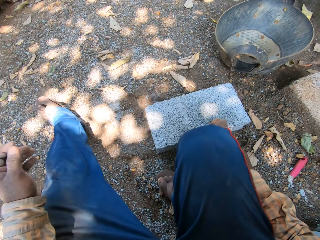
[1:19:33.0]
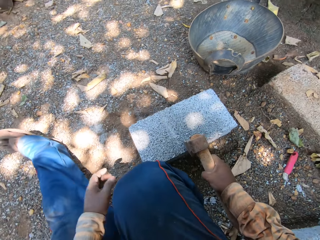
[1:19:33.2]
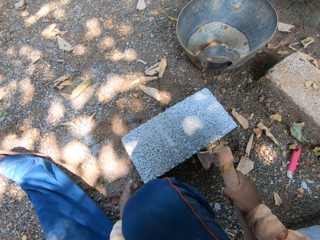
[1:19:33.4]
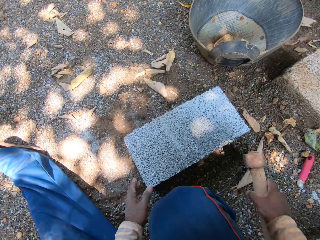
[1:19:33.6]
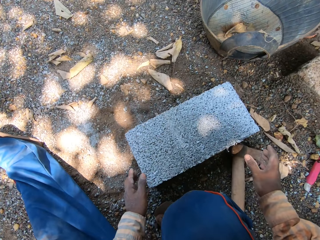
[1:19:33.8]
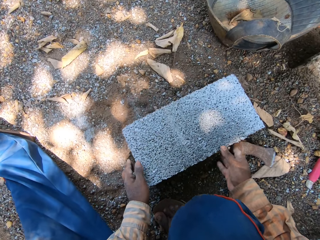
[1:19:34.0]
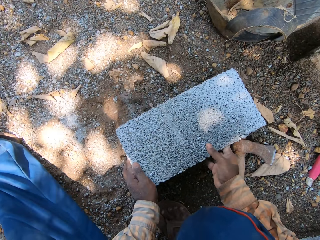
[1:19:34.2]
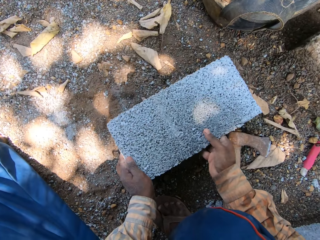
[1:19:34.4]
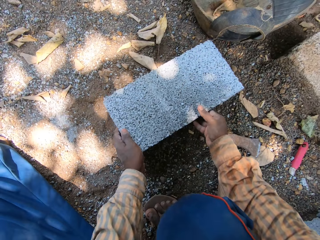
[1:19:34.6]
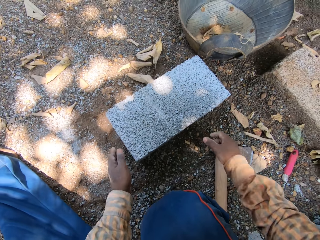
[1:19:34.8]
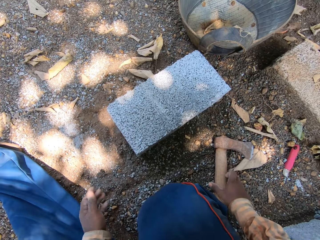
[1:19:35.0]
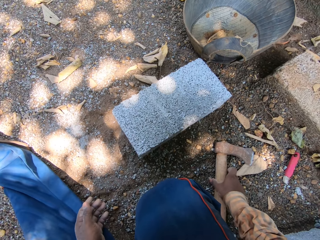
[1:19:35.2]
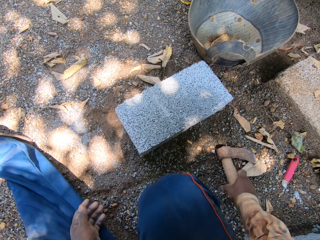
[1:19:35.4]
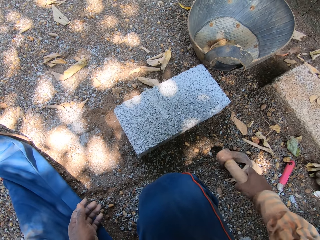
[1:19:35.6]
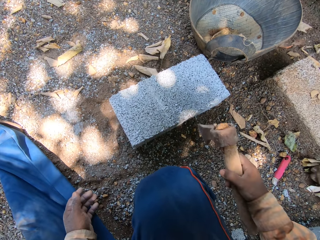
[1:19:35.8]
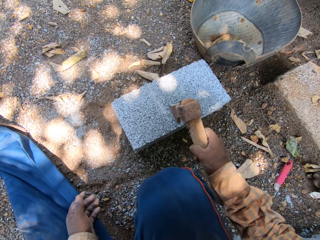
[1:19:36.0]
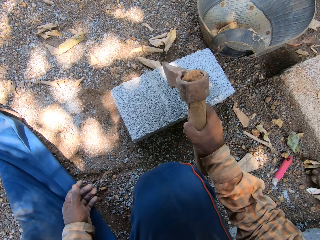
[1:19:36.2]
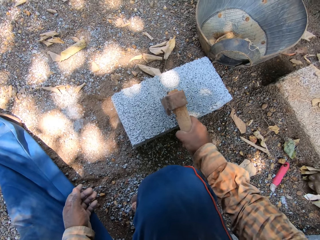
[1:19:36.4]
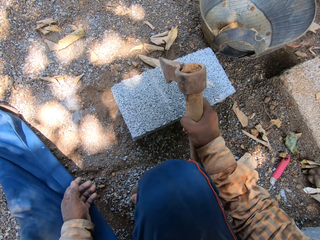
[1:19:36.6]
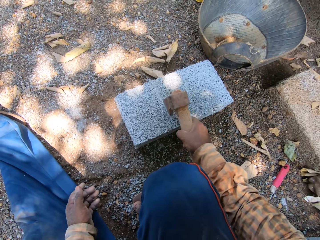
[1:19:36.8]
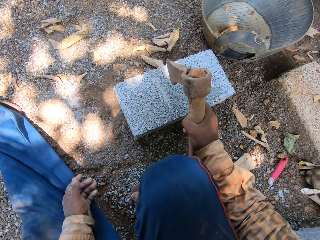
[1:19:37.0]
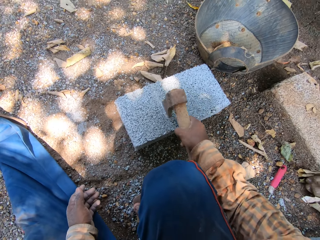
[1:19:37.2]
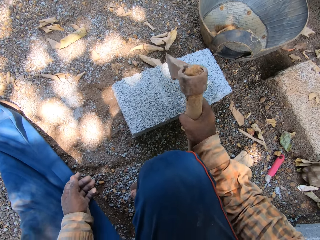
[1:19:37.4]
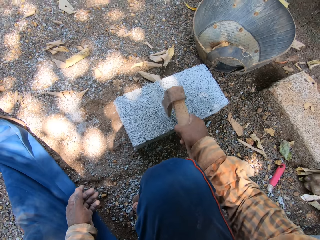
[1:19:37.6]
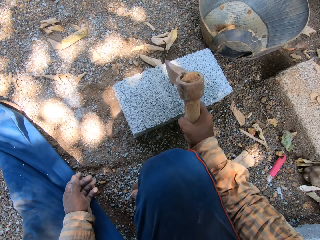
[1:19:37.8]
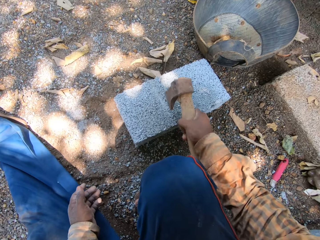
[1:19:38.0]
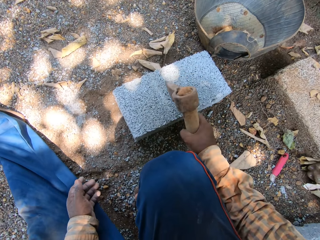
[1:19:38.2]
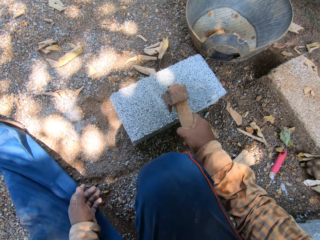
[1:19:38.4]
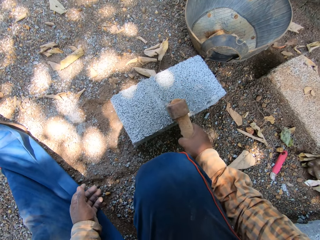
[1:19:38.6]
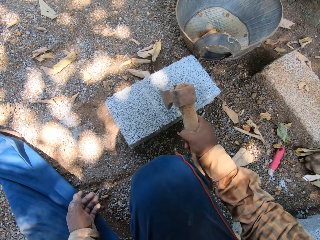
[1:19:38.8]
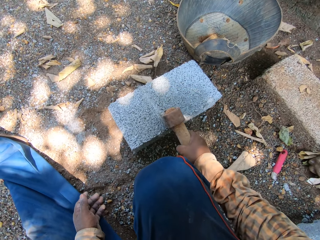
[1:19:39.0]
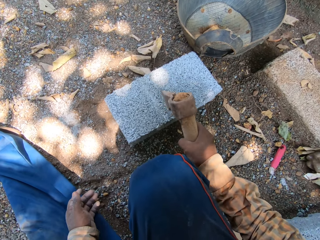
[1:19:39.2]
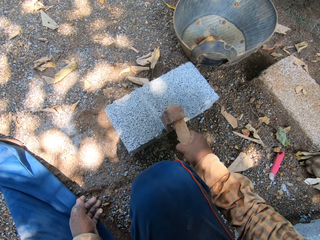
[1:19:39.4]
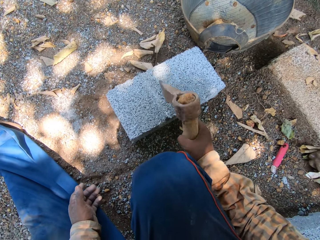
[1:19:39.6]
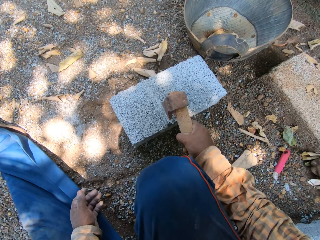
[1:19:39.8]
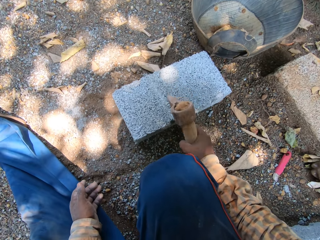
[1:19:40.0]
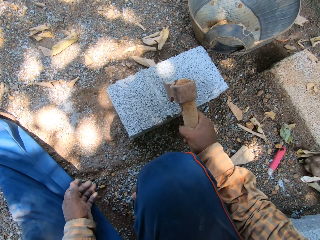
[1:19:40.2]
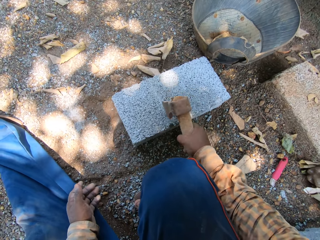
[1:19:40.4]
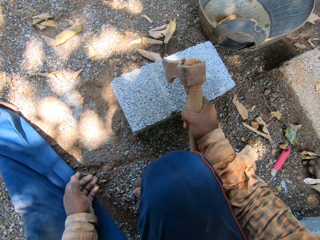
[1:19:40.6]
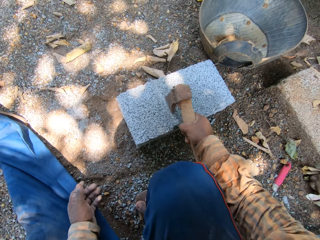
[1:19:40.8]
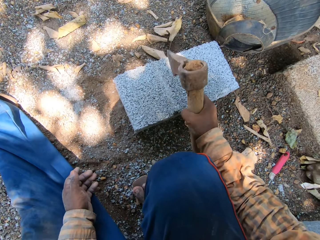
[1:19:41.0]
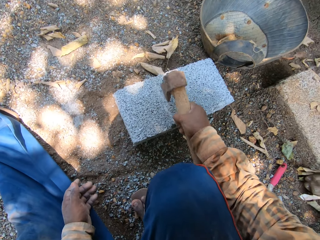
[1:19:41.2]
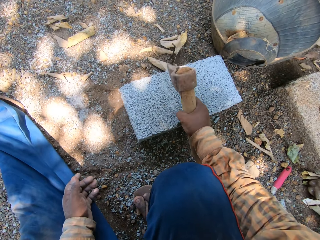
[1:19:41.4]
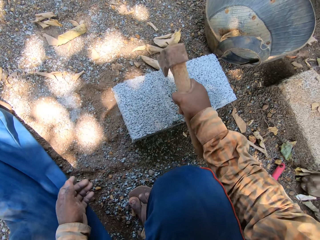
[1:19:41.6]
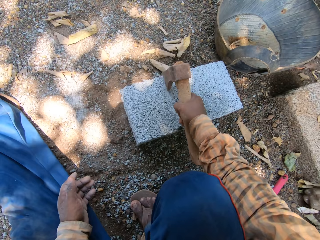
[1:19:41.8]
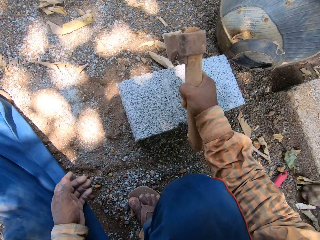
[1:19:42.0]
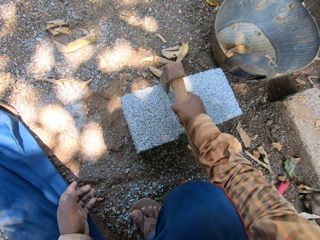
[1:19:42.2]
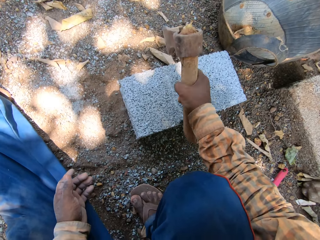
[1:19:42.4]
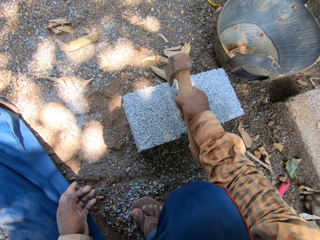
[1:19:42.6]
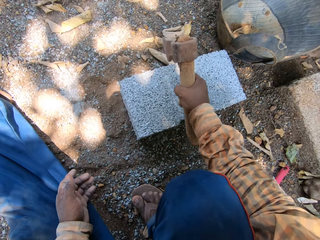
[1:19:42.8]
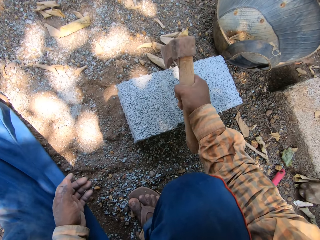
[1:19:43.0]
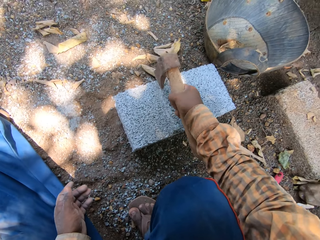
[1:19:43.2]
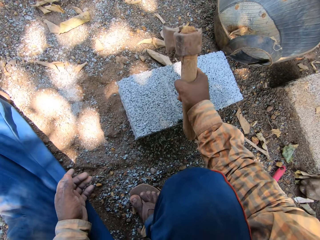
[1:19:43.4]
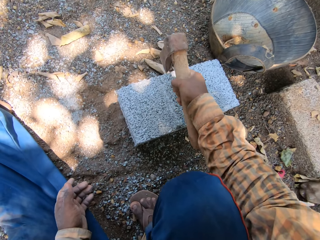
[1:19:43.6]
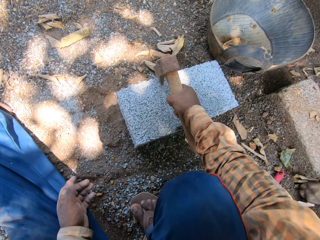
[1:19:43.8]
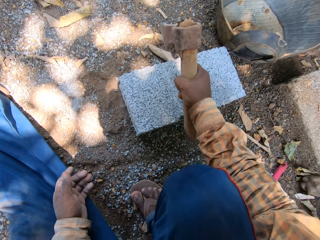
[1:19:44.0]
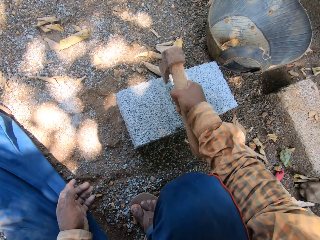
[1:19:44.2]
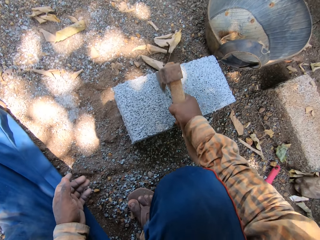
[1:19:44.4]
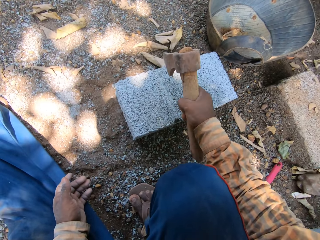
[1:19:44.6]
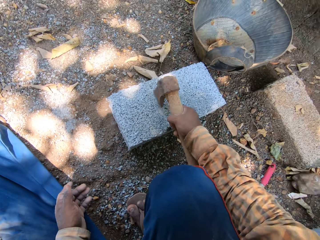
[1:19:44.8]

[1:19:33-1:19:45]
The camera wearer drops the brick axe in his right hand on the ground. He moves the brick on the ground with his hands. He sits on the ground. He picks up the brick axe from the ground with his right hand. He hits the brick on the ground with the brick axe in his right hand.

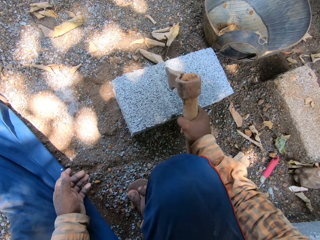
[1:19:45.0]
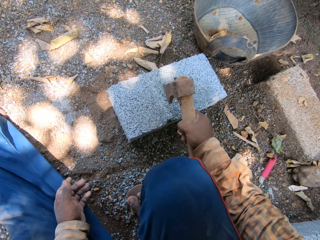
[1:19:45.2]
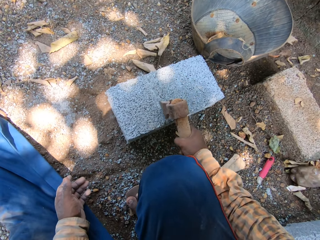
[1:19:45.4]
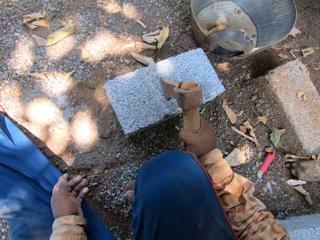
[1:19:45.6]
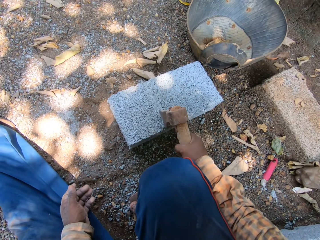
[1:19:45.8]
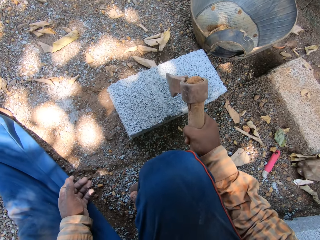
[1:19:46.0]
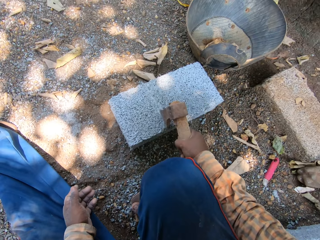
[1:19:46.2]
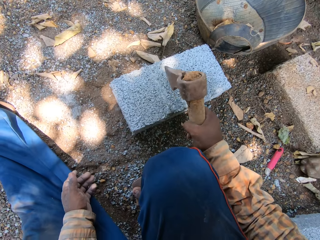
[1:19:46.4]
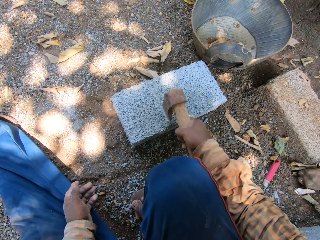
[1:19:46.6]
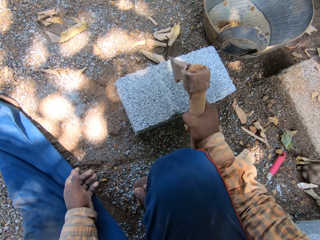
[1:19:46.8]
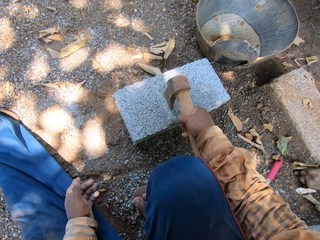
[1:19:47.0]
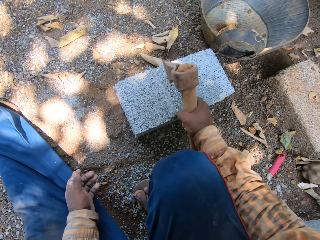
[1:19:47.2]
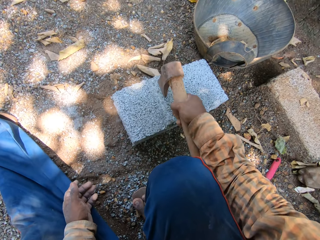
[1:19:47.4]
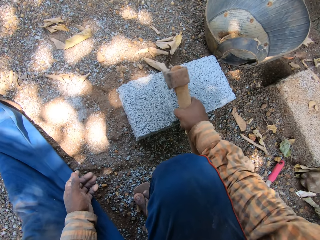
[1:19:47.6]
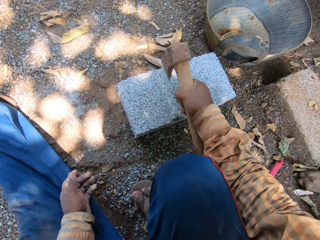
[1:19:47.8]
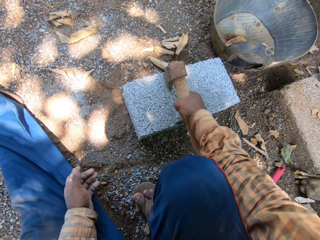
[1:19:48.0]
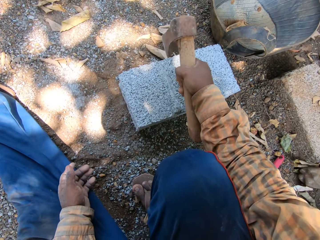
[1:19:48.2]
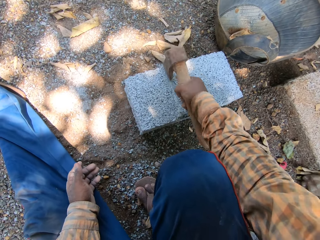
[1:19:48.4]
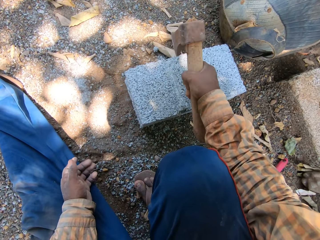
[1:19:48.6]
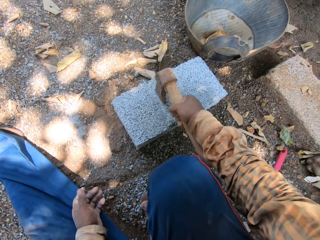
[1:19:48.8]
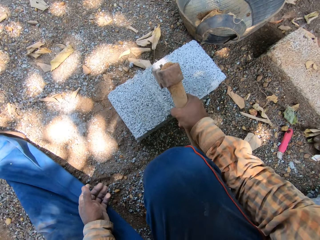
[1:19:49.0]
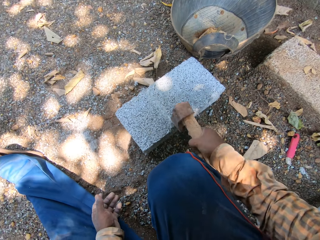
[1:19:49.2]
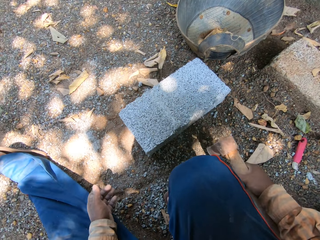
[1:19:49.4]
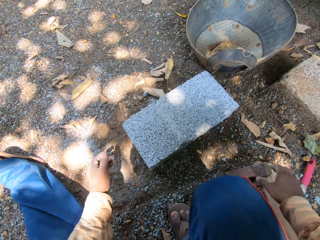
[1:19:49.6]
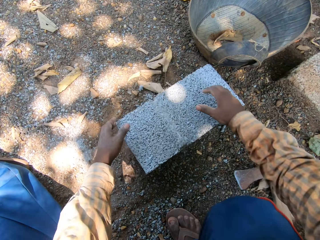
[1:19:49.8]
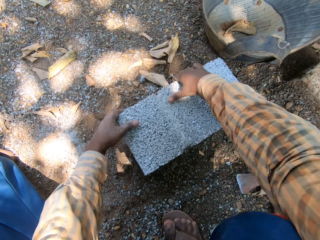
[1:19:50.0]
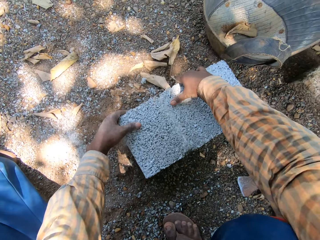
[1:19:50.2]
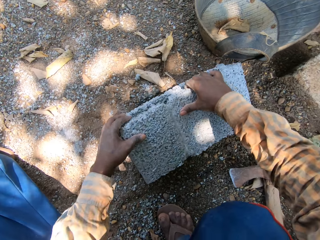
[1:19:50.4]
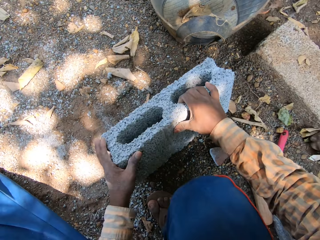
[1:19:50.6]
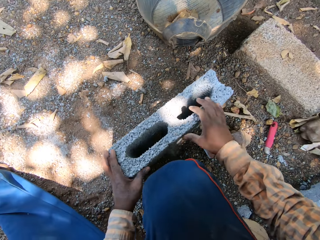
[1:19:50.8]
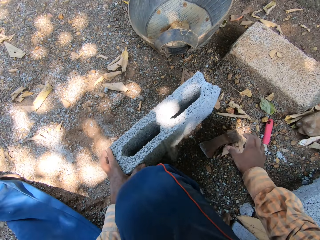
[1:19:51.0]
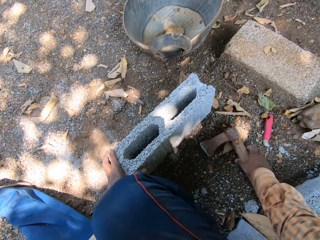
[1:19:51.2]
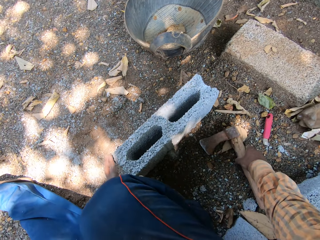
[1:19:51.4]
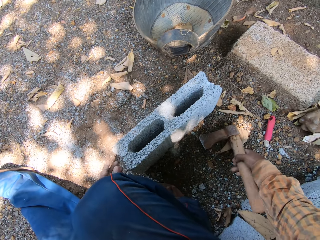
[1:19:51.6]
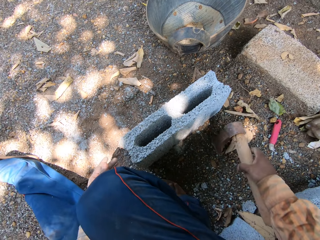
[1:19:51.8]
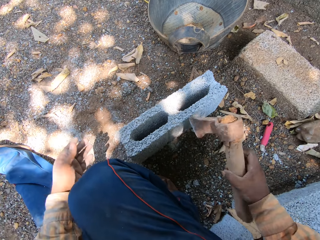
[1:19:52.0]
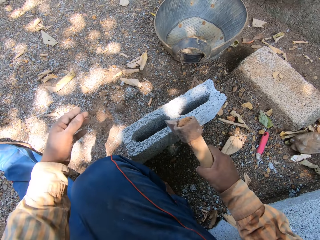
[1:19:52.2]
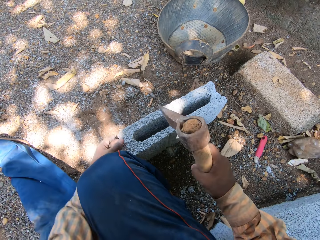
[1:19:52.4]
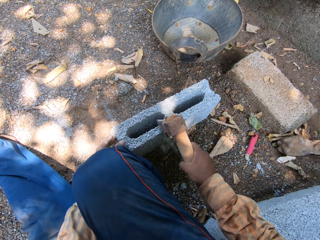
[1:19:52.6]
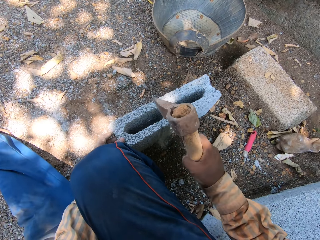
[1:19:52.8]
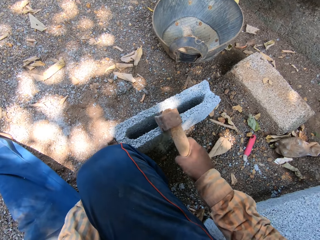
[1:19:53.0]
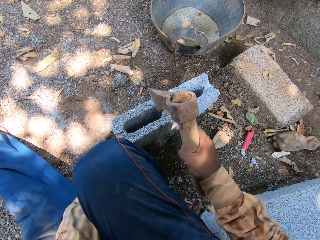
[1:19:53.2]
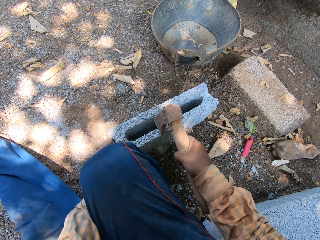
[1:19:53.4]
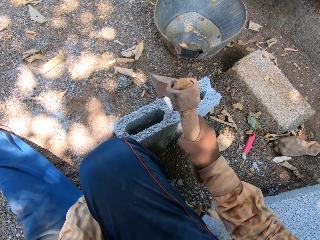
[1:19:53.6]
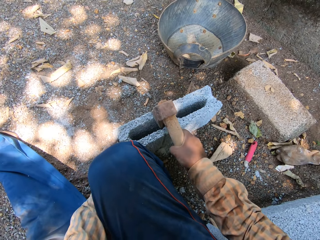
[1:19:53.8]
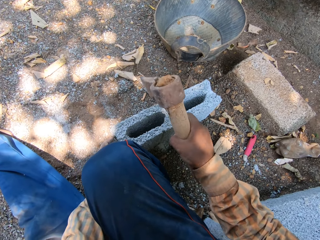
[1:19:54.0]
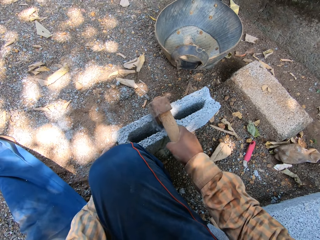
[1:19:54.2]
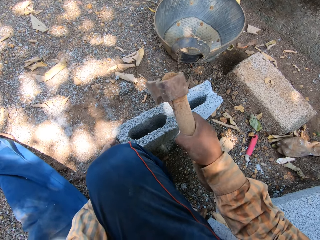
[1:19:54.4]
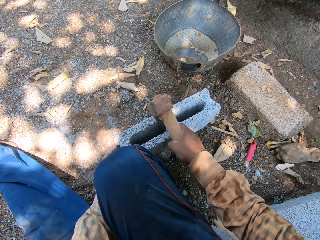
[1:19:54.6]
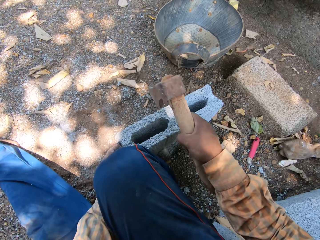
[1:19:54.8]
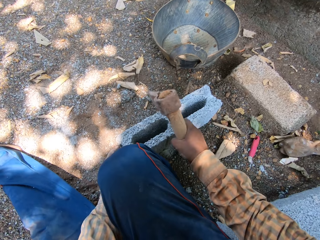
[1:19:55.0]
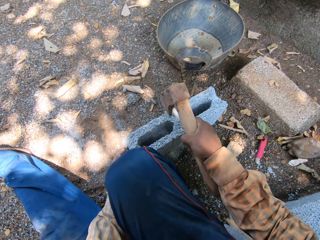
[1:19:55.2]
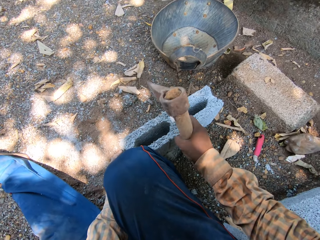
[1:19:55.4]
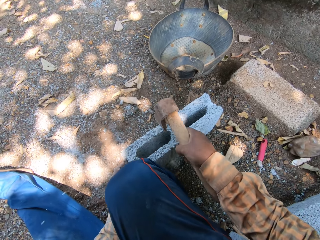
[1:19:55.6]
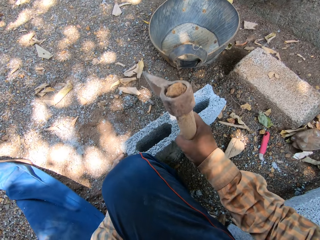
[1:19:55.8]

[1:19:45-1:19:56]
The camera wearer drops the brick axe in his right hand on the ground. He stands the brick on the ground with his hands. He picks up the brick axe from the ground with his right hand. He hits the brick on the ground with the axe in his right hand.
